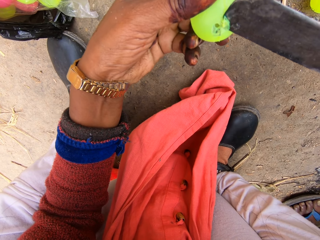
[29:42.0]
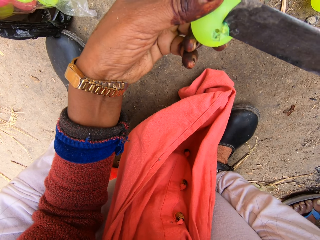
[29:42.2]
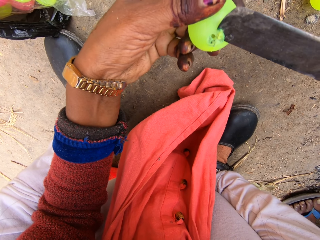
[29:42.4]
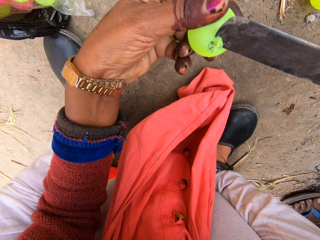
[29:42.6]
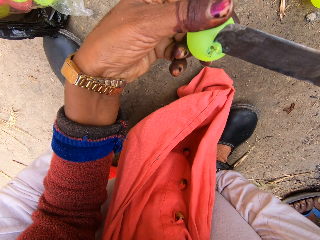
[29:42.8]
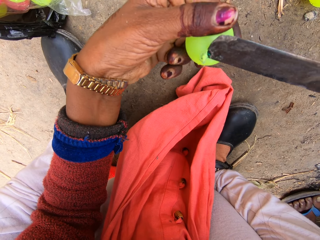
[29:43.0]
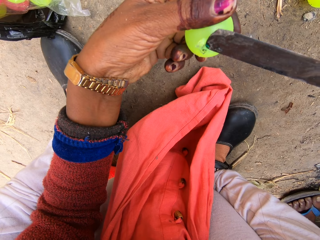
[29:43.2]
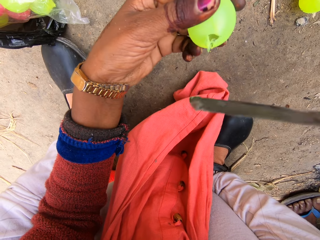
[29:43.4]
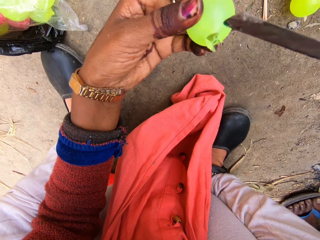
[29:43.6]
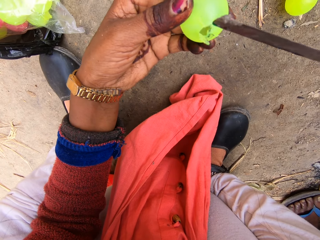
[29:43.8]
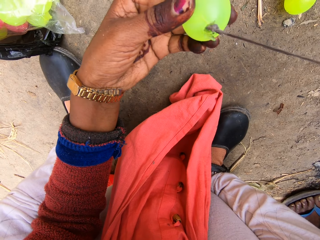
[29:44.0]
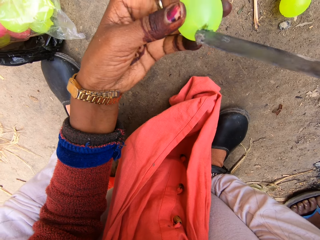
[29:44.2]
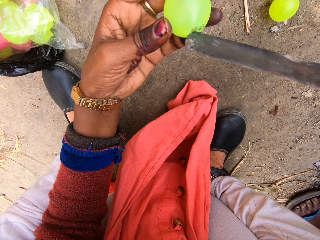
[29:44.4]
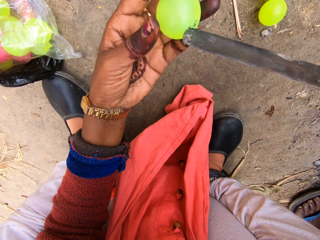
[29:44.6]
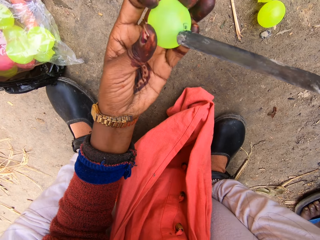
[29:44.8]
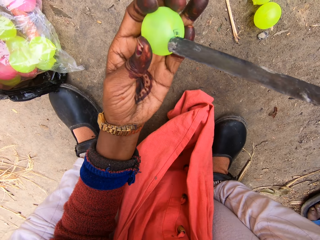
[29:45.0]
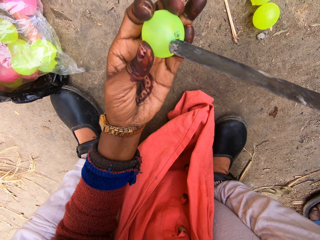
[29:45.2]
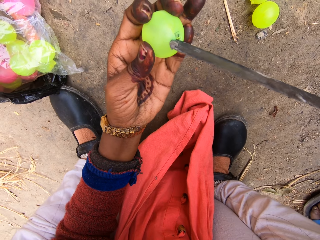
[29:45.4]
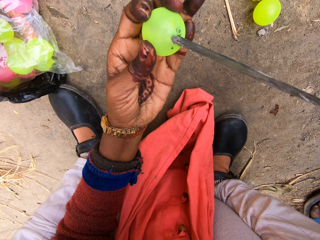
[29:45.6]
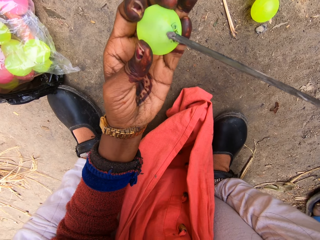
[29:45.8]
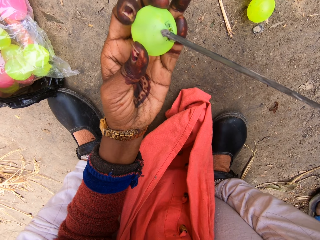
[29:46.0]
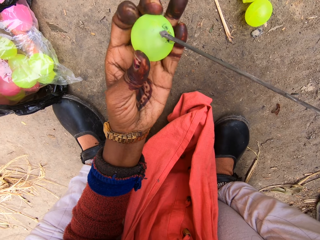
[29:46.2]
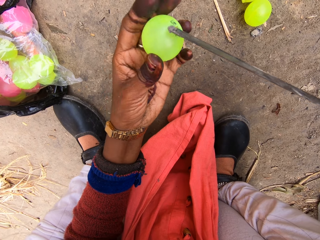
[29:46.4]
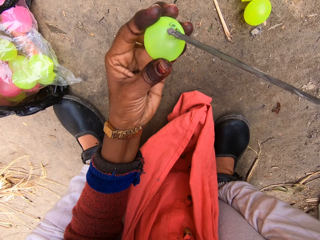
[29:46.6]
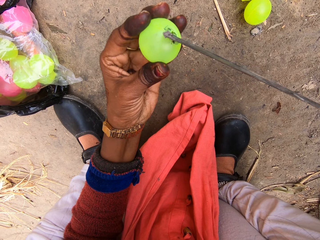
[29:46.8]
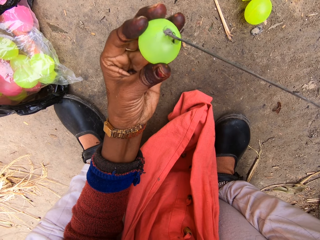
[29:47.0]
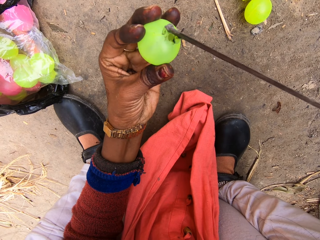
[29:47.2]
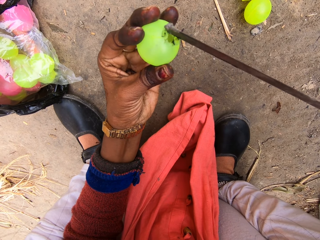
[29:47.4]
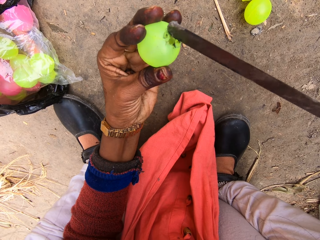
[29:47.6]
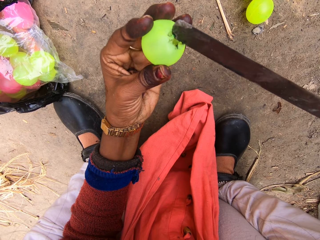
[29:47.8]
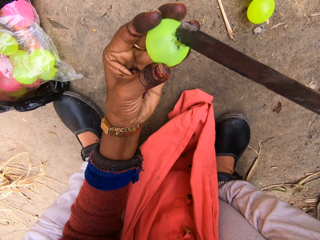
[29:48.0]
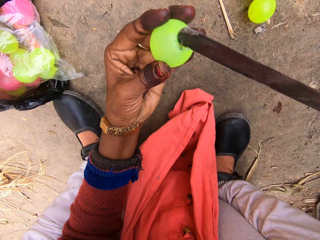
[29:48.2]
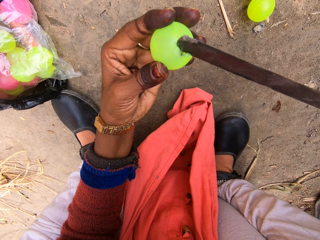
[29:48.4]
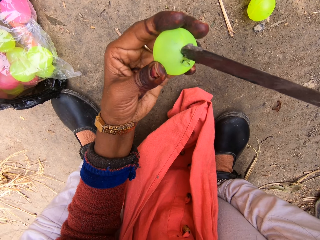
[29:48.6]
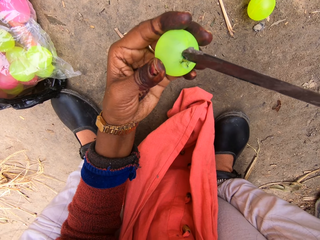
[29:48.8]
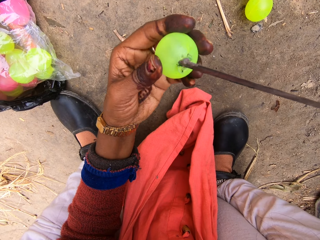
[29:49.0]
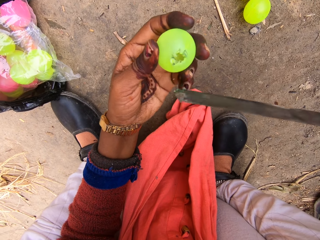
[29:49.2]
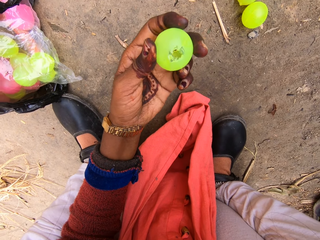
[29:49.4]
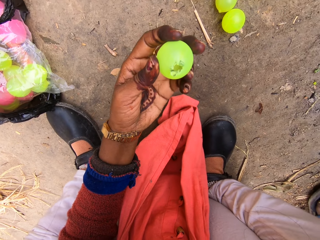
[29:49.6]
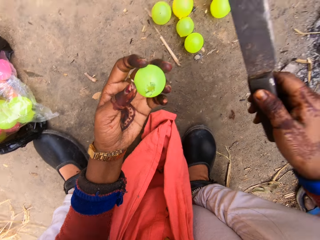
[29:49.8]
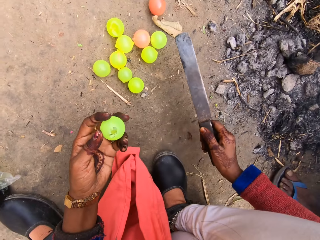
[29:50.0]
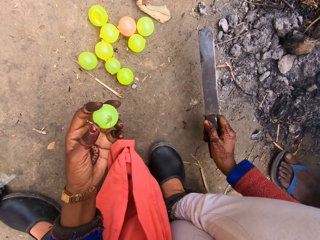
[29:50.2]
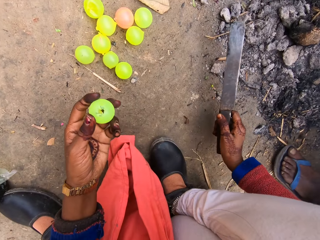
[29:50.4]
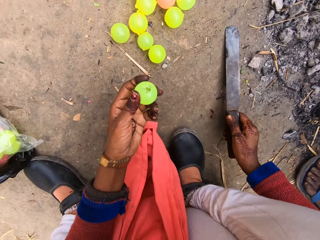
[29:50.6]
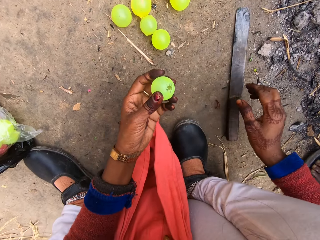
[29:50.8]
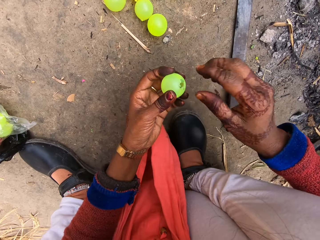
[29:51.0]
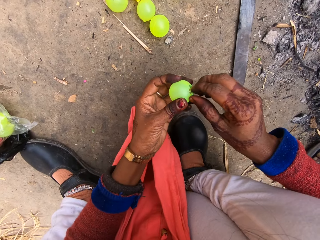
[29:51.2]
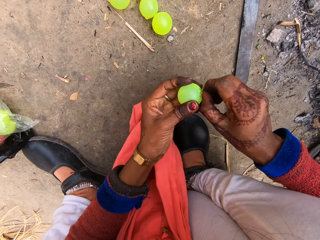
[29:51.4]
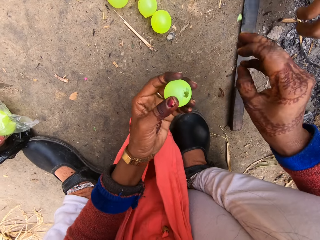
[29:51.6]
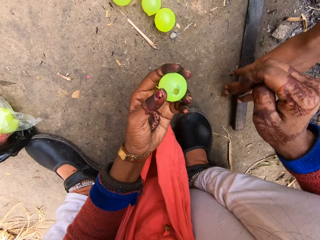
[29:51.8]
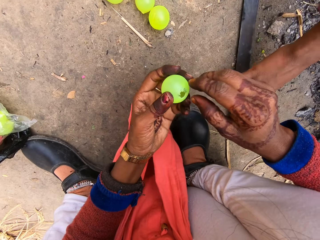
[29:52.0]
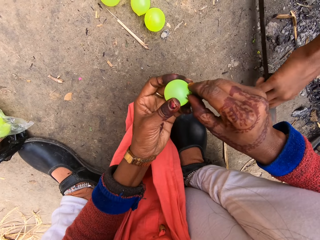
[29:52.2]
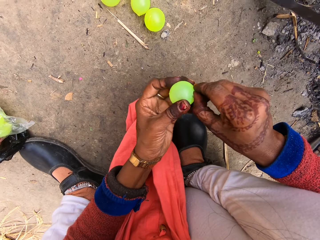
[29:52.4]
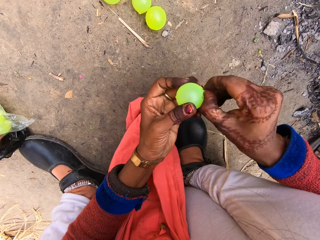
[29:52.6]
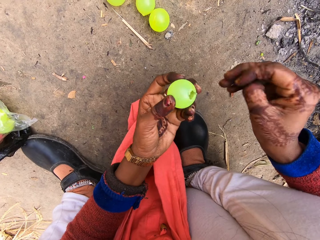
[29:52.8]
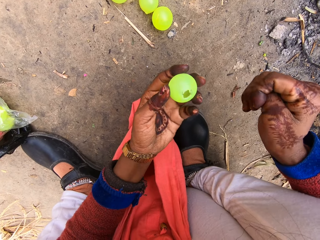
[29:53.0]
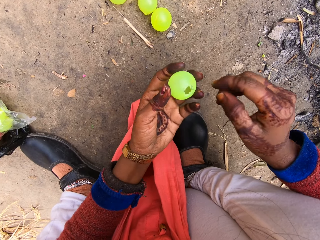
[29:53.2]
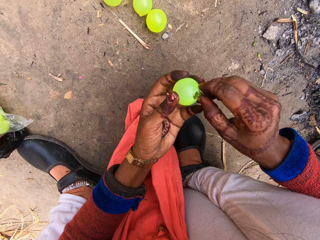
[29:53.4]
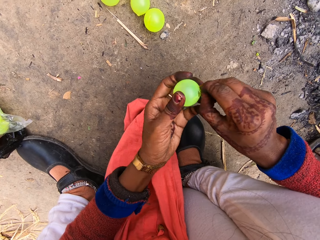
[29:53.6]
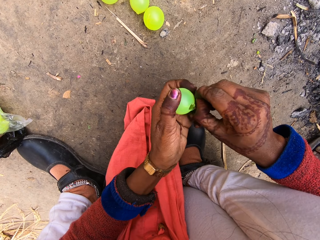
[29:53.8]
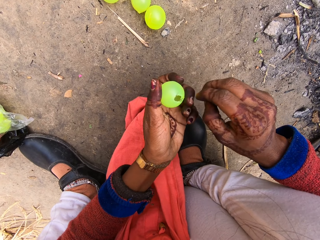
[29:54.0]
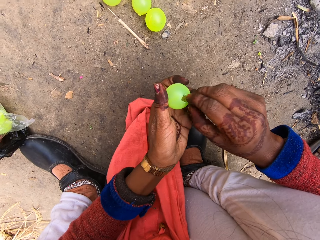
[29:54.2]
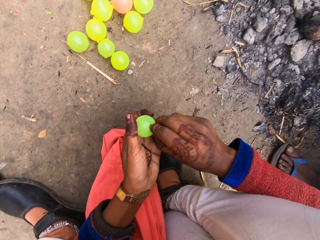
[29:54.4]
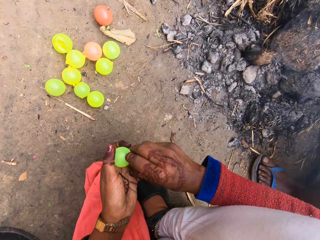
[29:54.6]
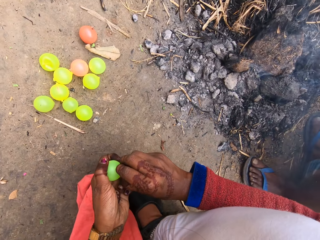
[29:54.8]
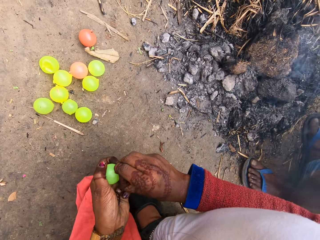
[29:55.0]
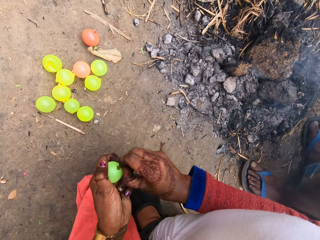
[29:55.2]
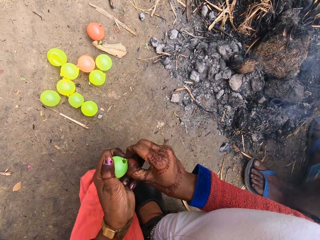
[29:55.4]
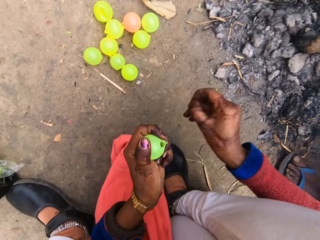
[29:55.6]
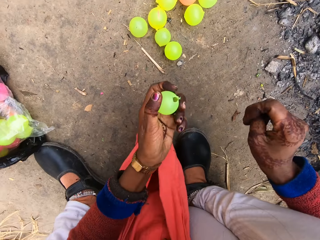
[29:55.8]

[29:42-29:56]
A man squats next to the camera wearer. The camera wearer looks at the small plastic ball. She puts the machete or knife on the ground. She removes a piece of the small plastic ball with her hand on the ball. A boy picks up the machete on the ground. The man squats next to the camera wearer. He squats next to the camera wearer again.

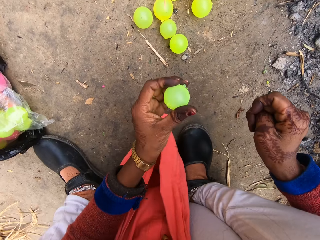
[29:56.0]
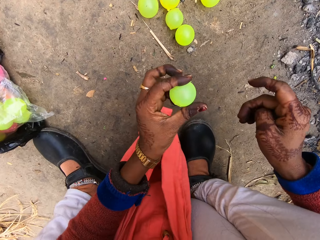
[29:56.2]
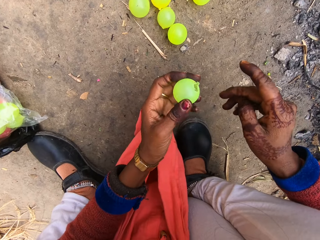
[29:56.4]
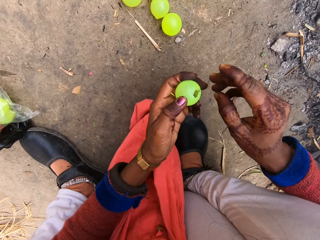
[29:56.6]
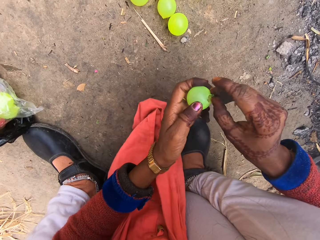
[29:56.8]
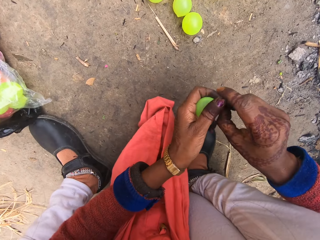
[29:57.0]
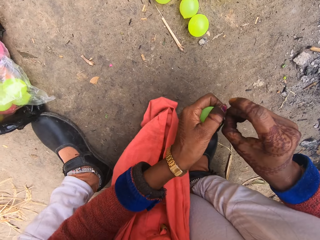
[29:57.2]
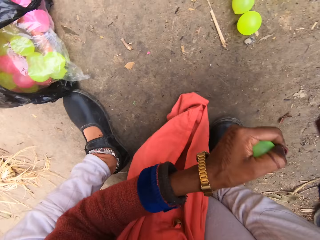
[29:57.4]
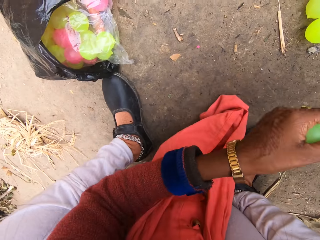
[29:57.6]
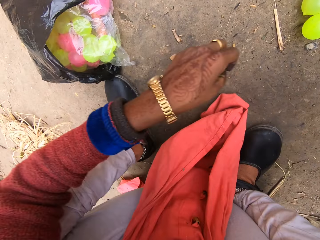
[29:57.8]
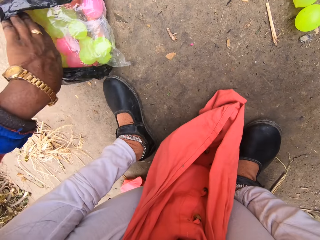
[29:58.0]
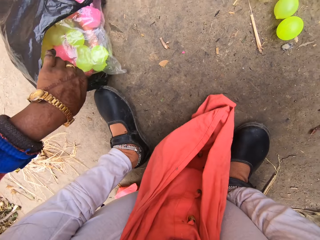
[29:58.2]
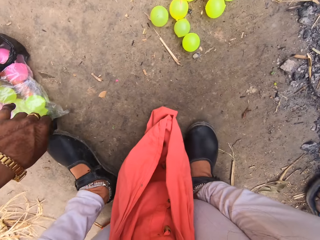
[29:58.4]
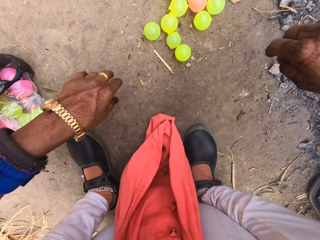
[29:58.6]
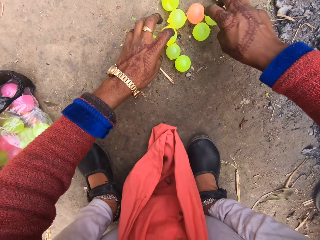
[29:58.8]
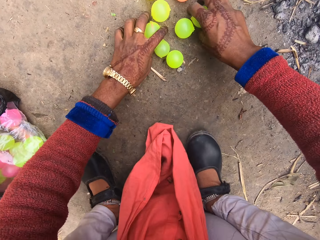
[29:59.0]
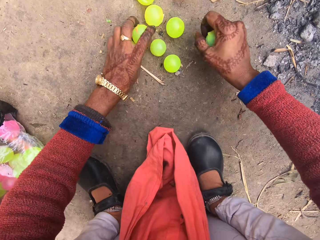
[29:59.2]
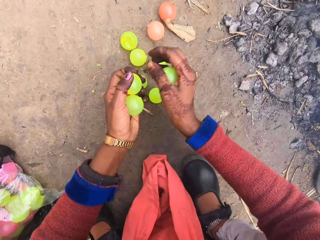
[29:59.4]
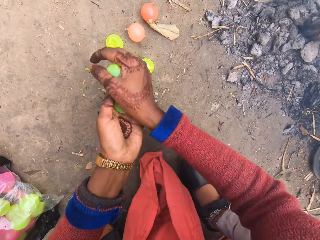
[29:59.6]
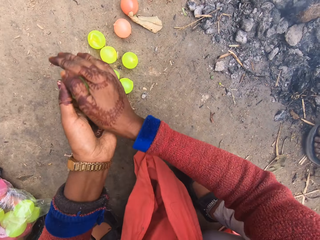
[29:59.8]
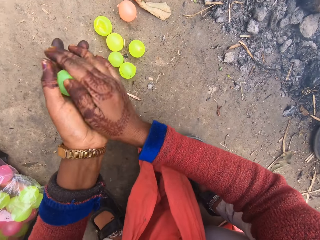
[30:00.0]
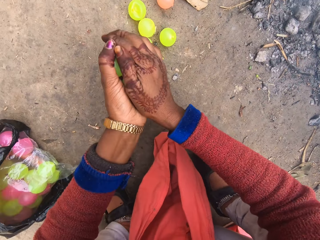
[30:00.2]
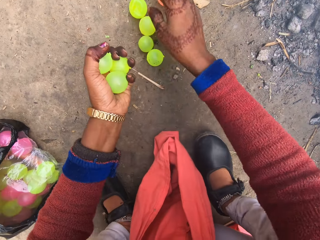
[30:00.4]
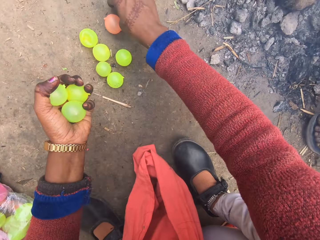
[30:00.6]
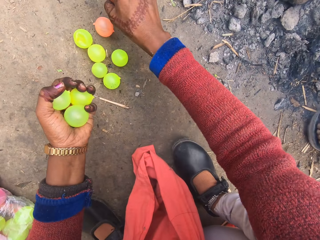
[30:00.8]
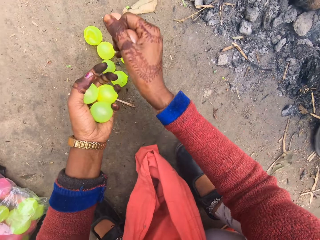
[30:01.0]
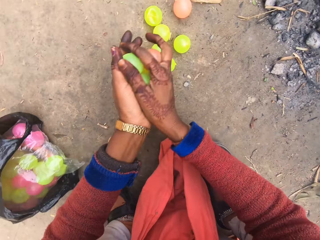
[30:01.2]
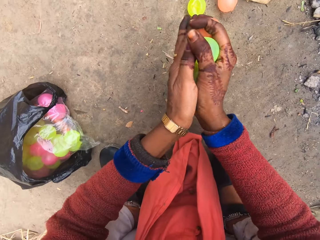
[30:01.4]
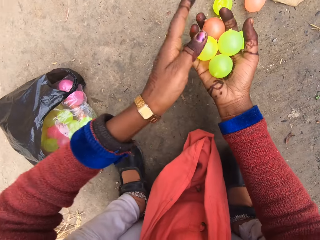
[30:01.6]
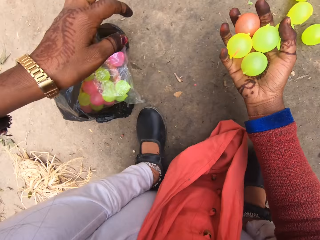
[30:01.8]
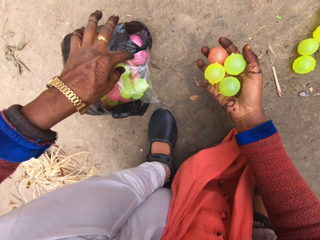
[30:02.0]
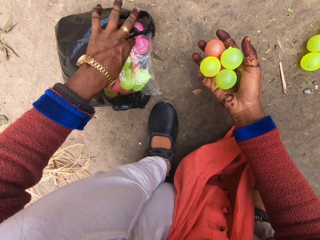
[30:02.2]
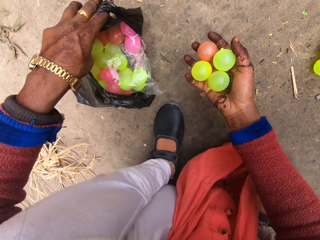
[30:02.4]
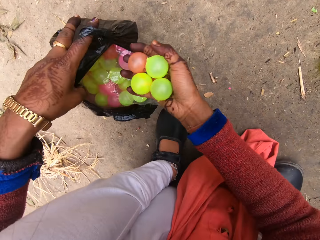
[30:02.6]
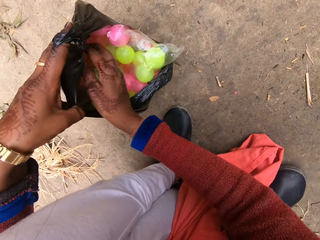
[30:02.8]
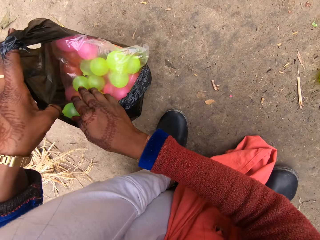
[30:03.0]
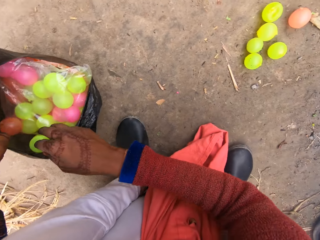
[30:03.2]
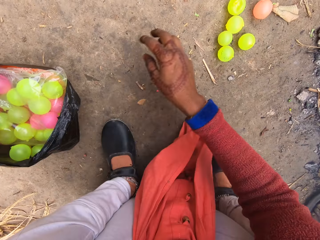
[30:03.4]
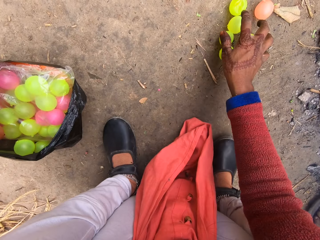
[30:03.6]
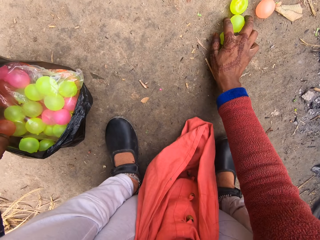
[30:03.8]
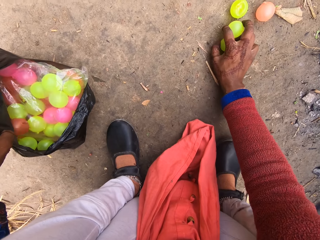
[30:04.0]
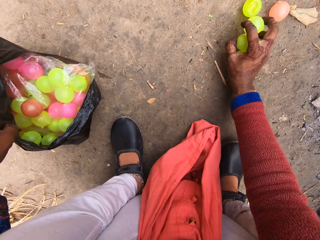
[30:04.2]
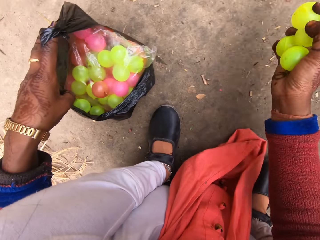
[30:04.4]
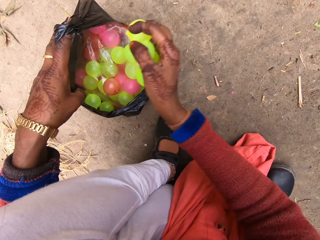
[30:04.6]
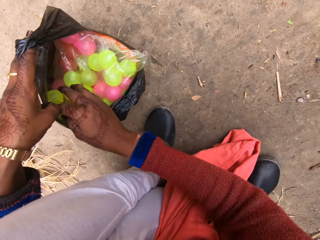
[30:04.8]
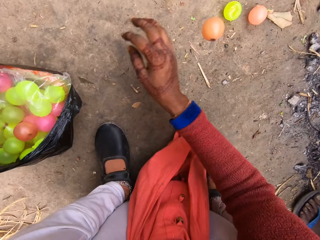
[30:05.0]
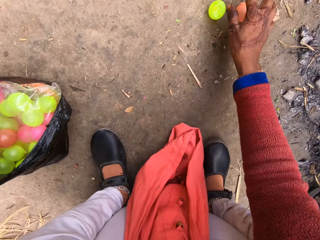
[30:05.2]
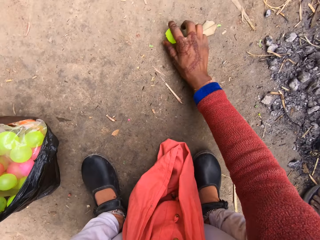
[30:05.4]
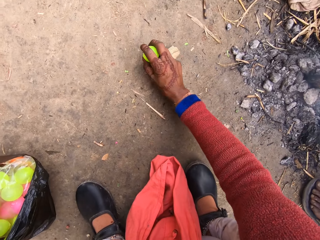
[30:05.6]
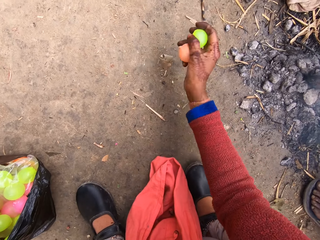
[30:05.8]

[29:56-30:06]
The camera wearer turns the small plastic ball. The man squats next to the camera wearer. The camera wearer removes a piece of the small plastic ball with a hand on the ball, puts the small plastic ball in a paper bag or nylon of balls, and moves forward. The man squats next to the camera wearer. The camera wearer picks up the small plastic ball on the ground and rubs the balls together with both hands. The man squats next to the camera wearer. The camera wearer picks up the small plastic balls on the ground. The man squats next to the camera wearer. The camera wearer rubs the balls together with both hands. They open the nylon of balls. They hold the plastic bag. They put the small plastic balls in the paper bag. The man squats next to the camera wearer. The camera wearer picks up the small plastic balls on the ground. They put the small plastic balls in the paper bag. The man squats next to the camera wearer. The camera wearer picks up the small plastic balls on the ground.
